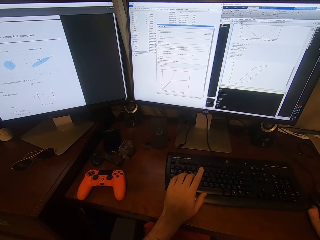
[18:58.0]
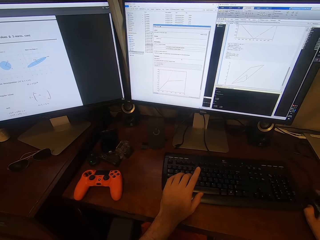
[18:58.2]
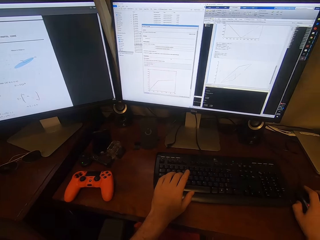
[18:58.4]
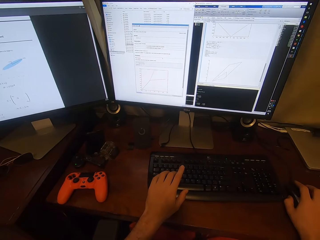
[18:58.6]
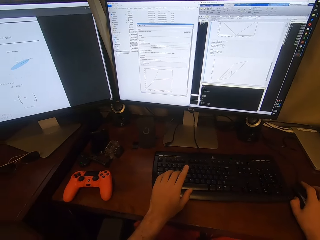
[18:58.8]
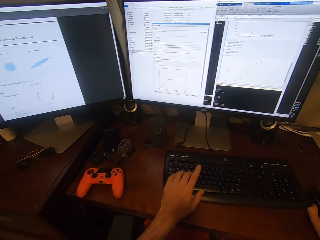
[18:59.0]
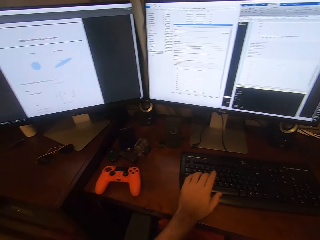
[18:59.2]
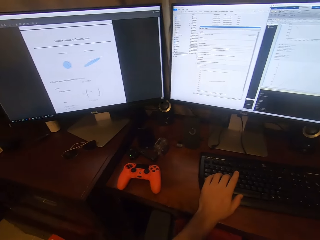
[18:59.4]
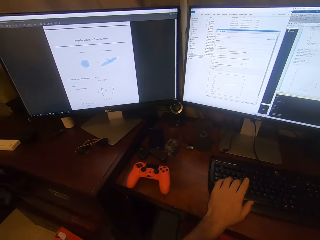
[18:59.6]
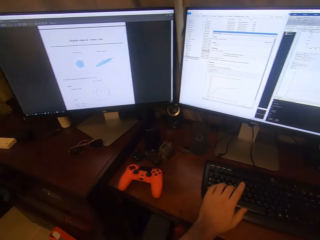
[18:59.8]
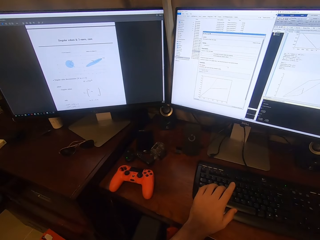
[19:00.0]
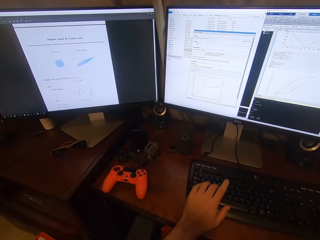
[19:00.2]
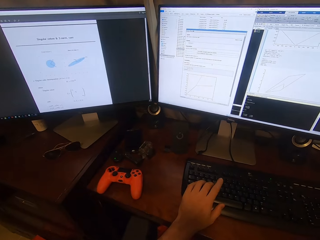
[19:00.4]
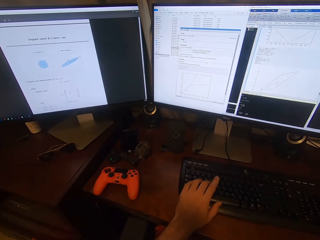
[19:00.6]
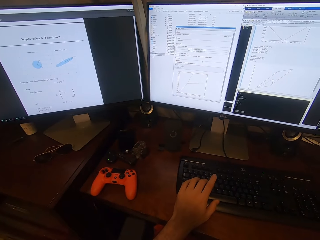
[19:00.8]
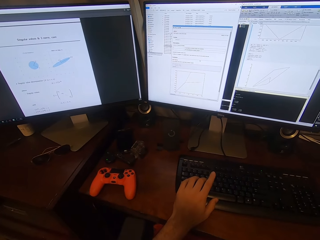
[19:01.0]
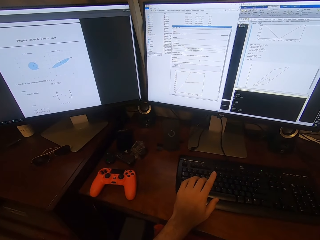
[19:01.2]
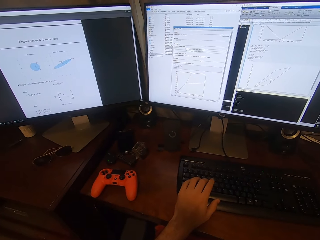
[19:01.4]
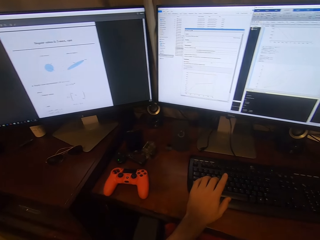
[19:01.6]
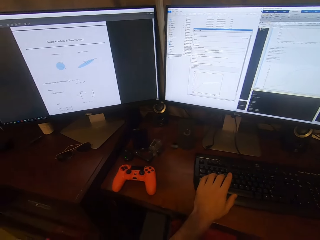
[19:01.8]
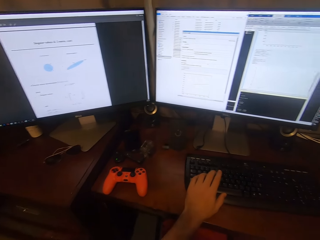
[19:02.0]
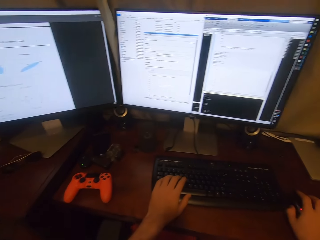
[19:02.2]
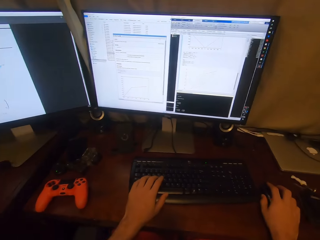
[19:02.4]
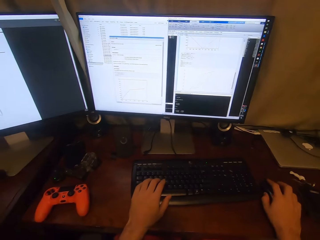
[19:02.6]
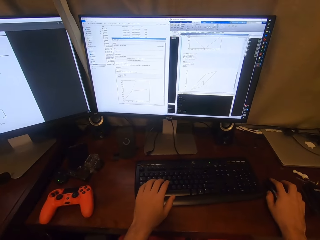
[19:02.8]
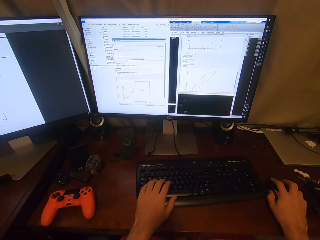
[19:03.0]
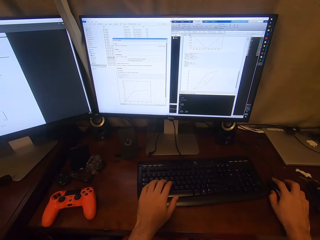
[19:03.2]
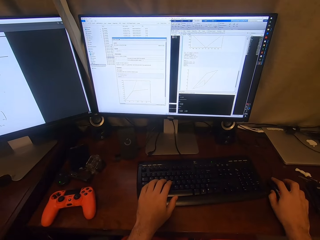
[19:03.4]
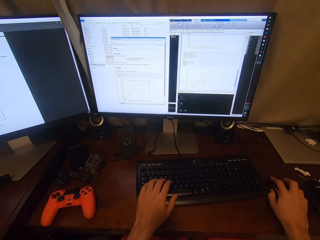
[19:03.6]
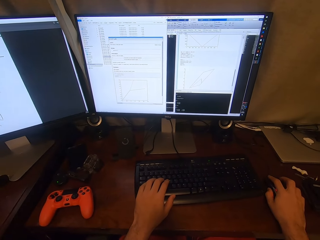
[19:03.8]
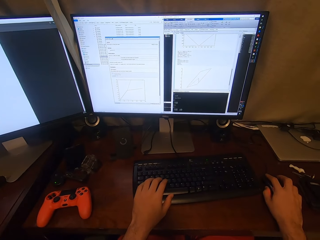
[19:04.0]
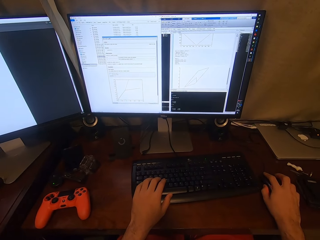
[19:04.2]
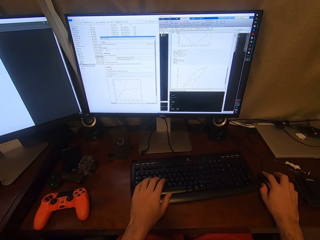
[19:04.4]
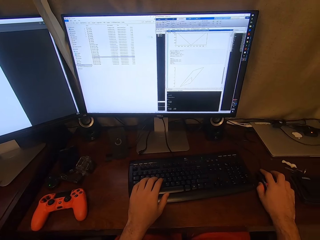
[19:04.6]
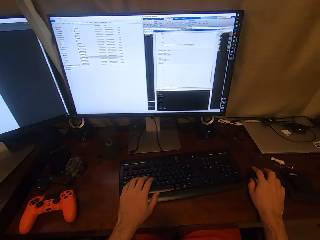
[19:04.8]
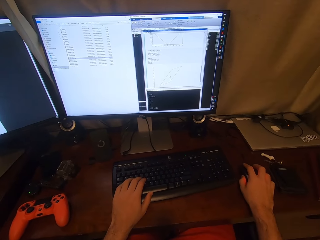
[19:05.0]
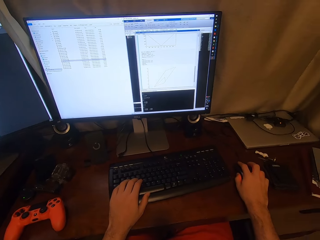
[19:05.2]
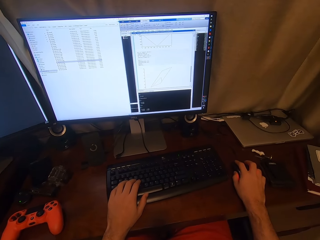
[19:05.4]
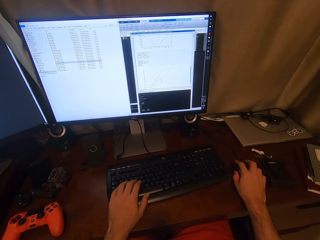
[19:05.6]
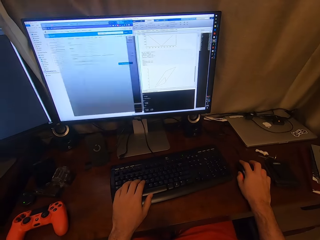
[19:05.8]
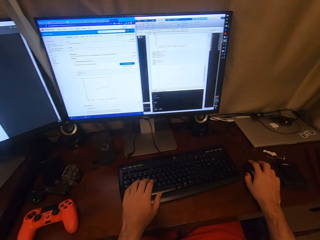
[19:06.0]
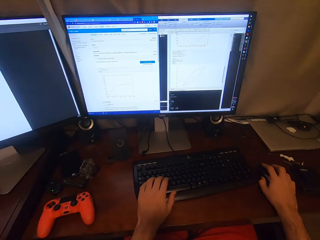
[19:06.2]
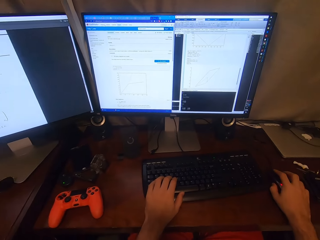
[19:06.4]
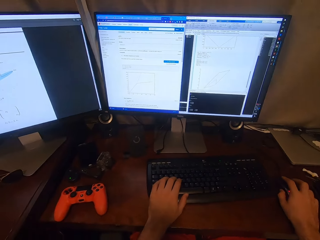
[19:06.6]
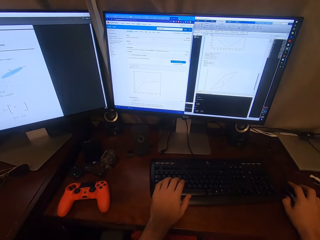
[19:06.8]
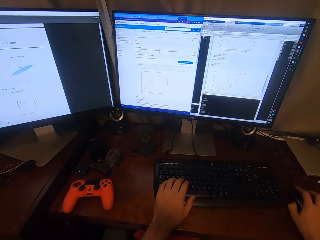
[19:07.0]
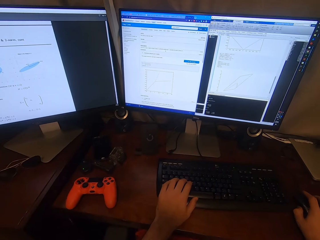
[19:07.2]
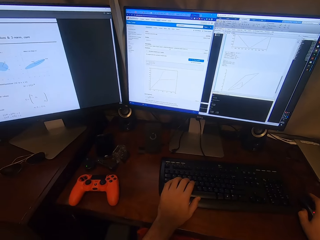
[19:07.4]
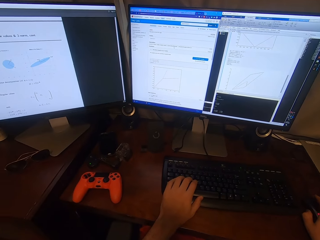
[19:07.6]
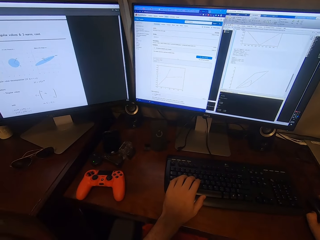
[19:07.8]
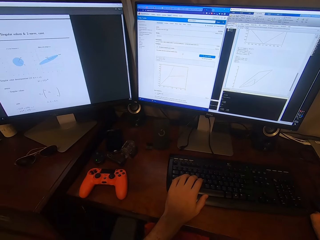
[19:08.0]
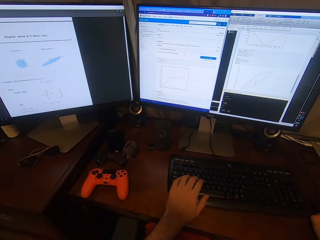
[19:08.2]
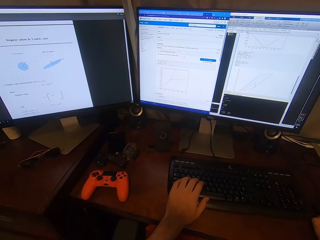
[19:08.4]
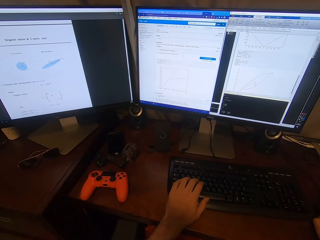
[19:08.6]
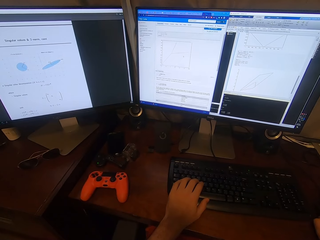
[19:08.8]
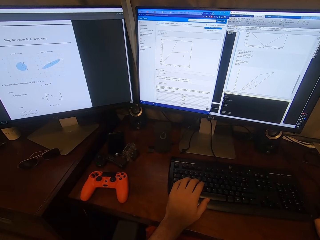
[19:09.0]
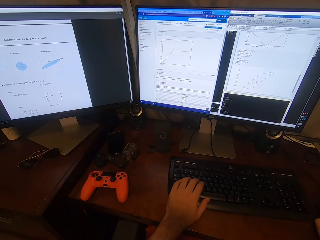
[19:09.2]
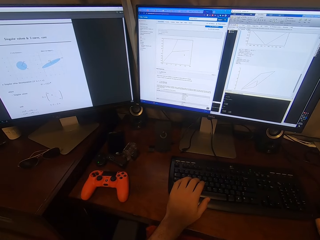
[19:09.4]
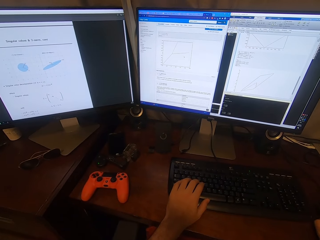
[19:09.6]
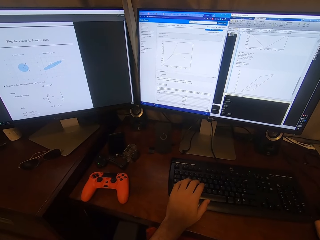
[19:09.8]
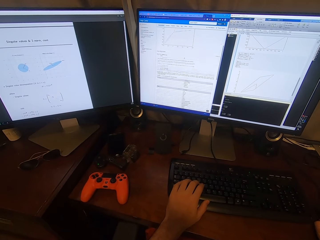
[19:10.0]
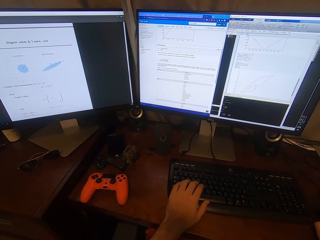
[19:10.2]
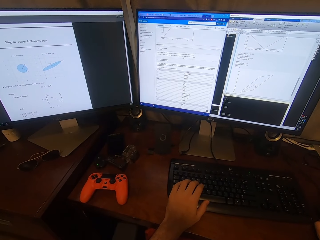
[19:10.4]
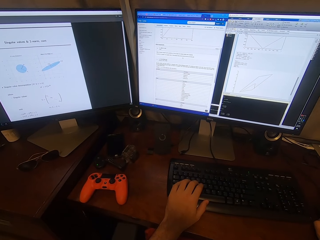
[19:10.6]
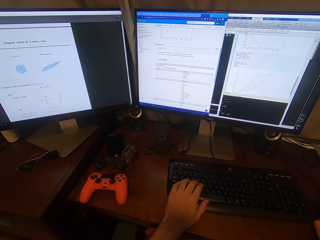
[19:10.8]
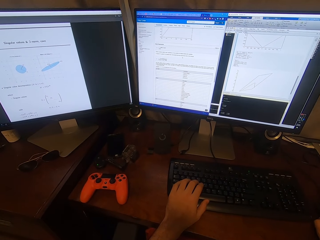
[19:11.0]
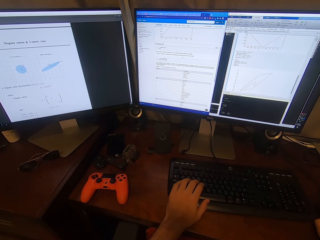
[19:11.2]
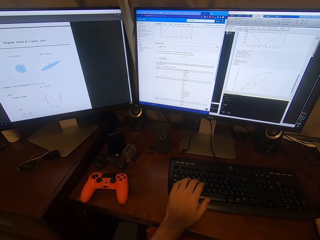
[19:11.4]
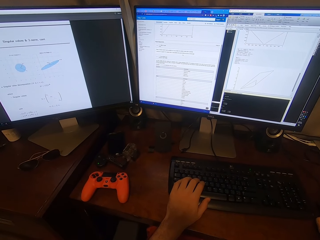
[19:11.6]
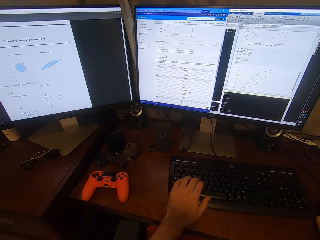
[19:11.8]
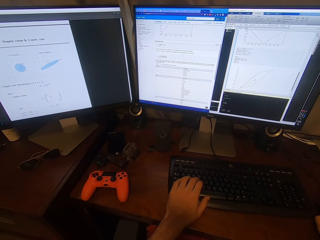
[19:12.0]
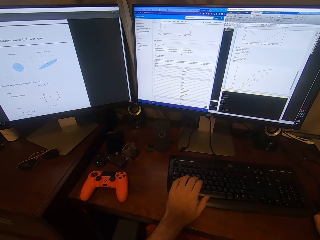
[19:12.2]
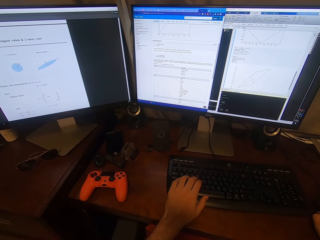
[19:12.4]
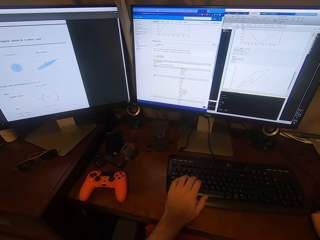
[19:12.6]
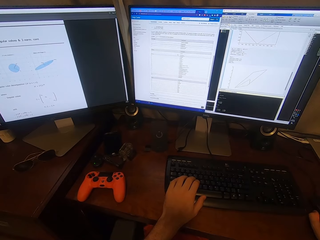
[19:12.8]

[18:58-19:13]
The camera wearer produces sound. They stare around. They operate the computer. They click on the mouse. They sing.

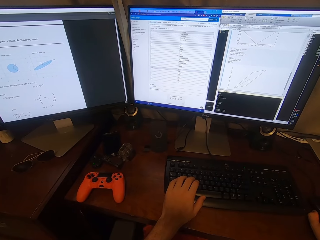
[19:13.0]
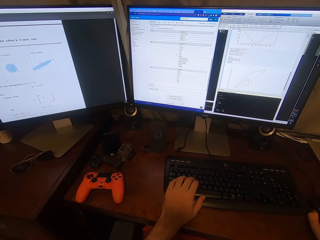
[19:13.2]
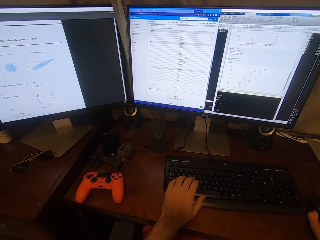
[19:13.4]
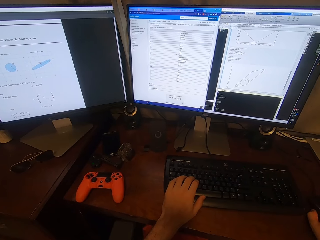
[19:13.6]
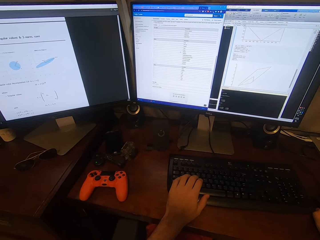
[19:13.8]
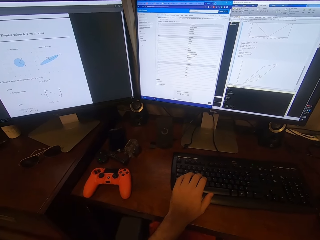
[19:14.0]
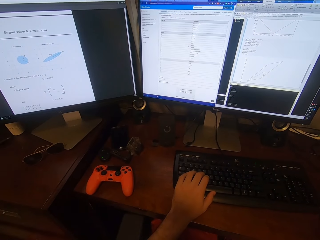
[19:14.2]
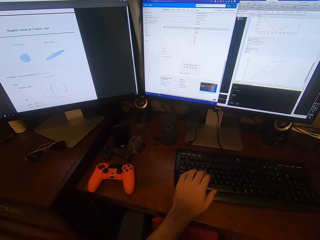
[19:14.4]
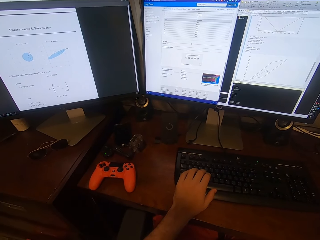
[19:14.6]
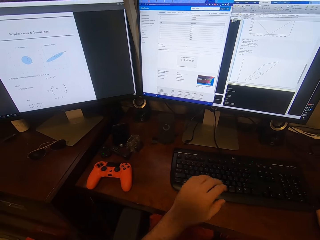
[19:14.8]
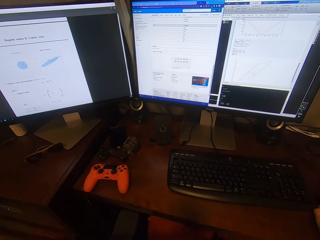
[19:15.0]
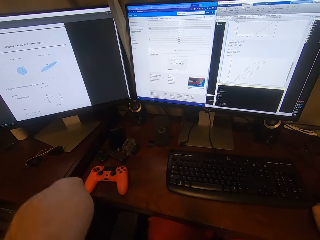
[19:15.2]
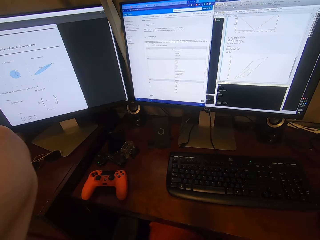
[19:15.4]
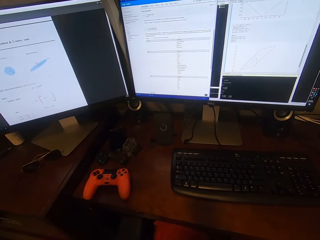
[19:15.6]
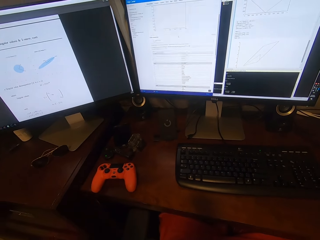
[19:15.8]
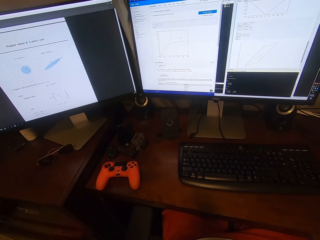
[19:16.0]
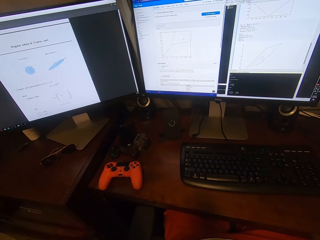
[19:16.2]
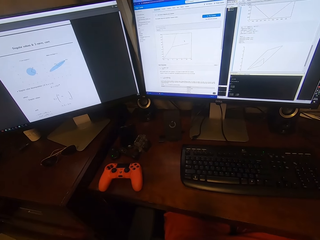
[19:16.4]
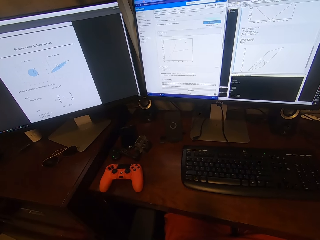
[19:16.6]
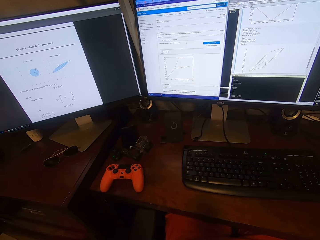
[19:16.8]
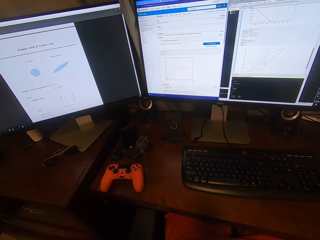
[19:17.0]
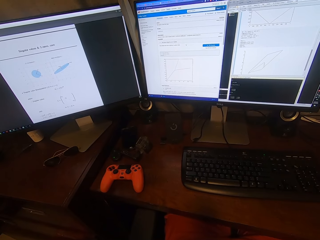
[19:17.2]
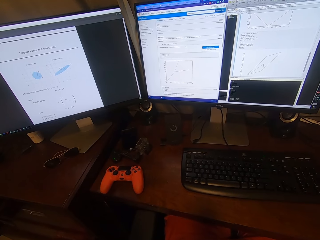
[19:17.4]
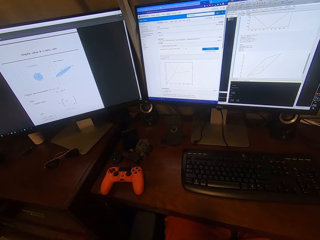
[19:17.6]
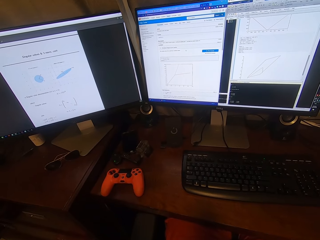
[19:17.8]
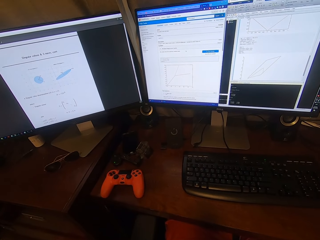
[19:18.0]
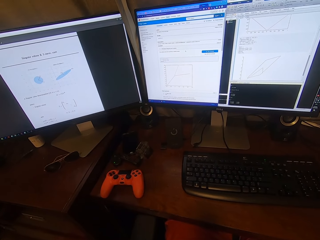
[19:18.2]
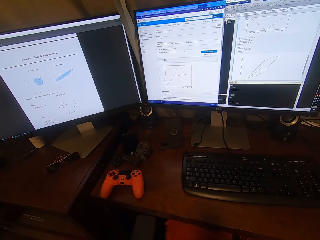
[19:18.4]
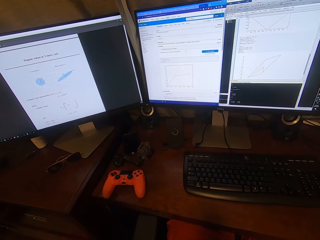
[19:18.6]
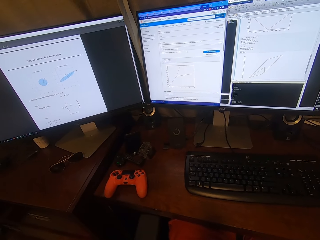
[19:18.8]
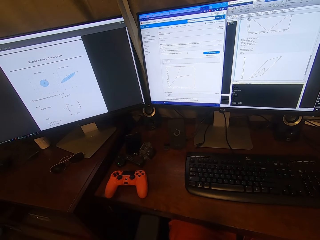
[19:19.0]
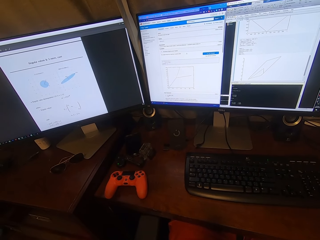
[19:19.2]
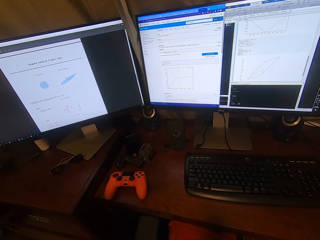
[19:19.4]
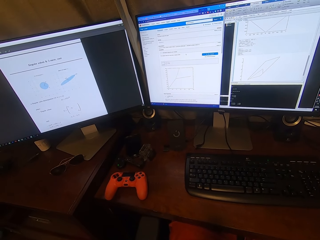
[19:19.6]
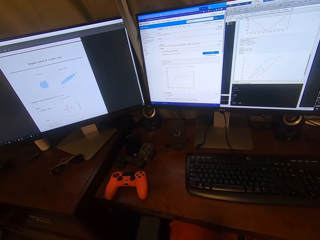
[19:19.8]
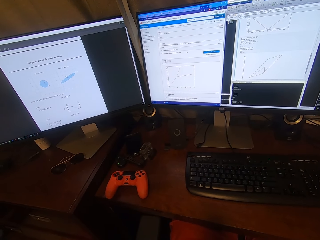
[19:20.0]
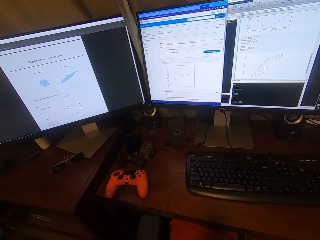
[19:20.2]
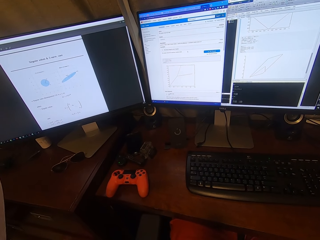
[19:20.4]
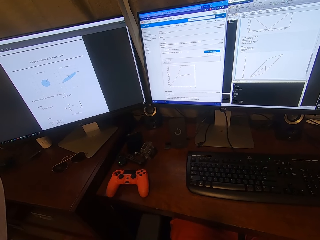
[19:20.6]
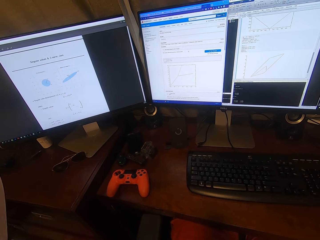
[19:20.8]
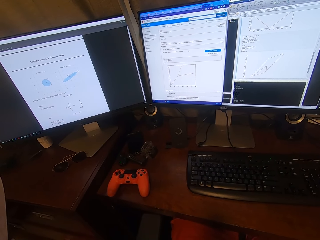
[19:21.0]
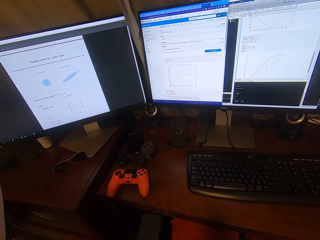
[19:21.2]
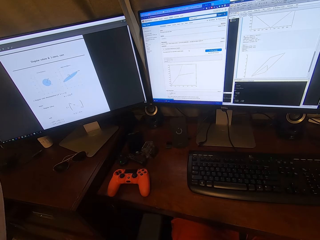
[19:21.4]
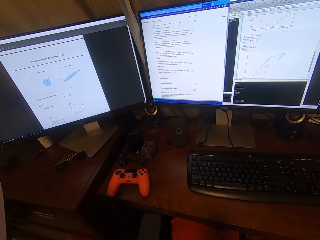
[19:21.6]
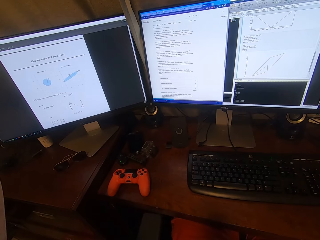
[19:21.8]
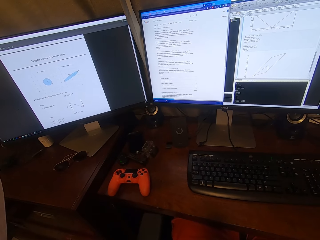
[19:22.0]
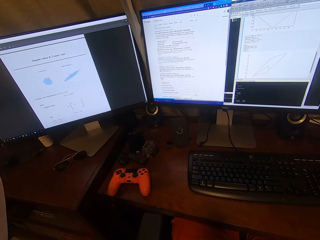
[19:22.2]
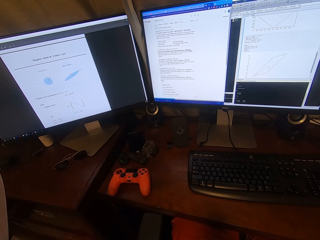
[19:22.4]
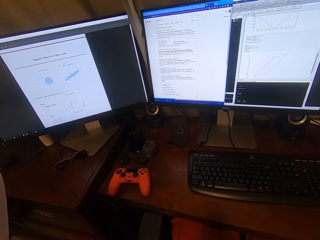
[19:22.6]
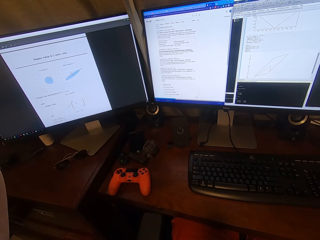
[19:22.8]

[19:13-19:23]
The camera wearer operates the computer. They wave the hand up. They raise the hand. They operate the computer. They look around. They stare at the computer. They operate the computer.
